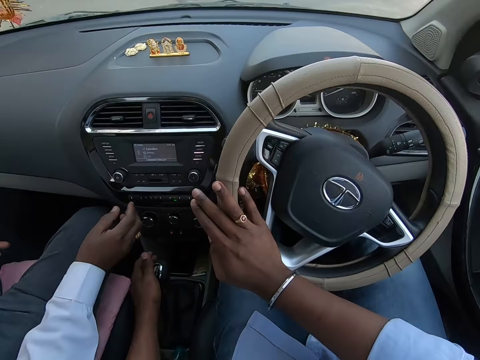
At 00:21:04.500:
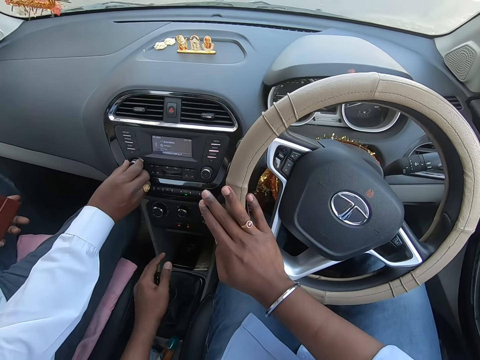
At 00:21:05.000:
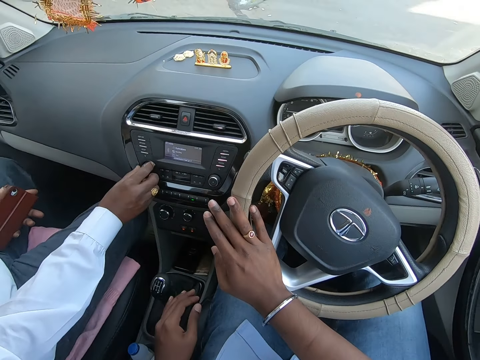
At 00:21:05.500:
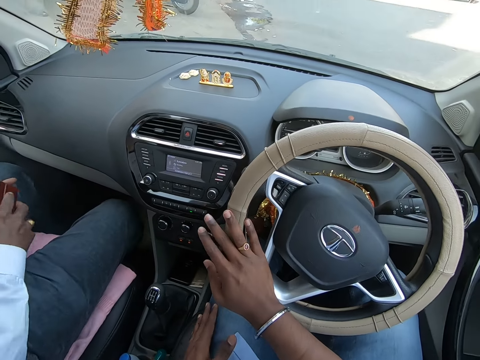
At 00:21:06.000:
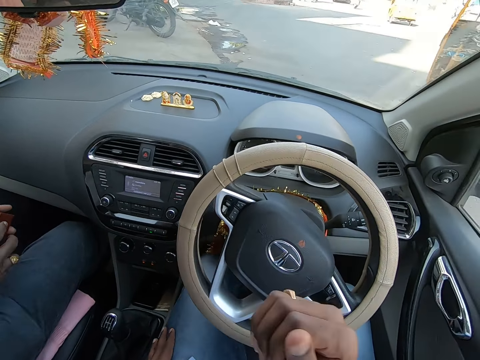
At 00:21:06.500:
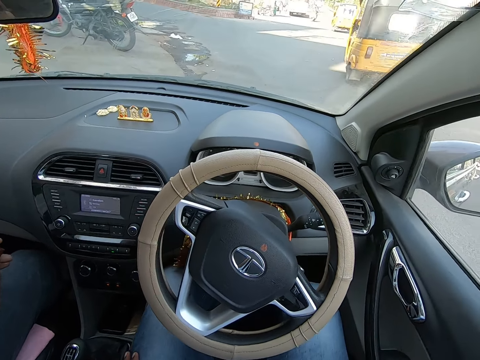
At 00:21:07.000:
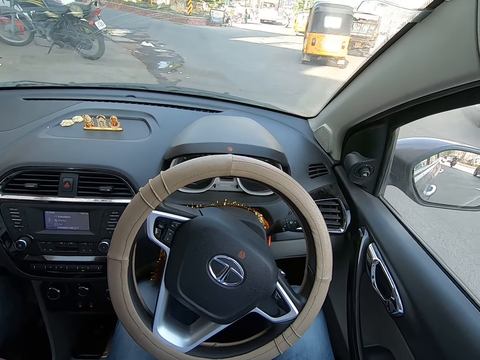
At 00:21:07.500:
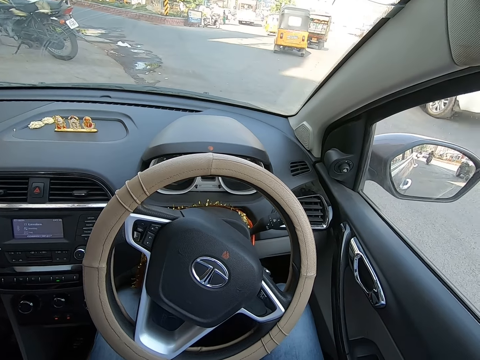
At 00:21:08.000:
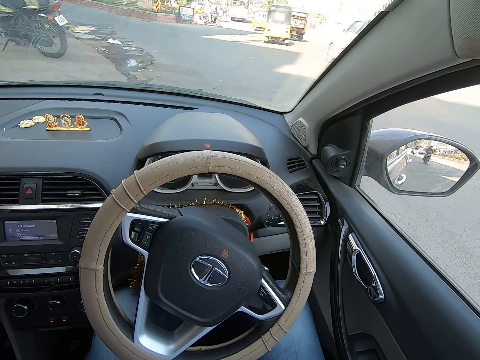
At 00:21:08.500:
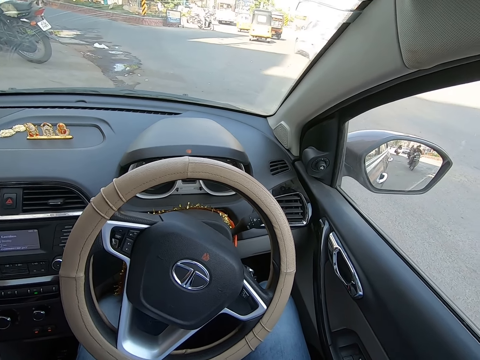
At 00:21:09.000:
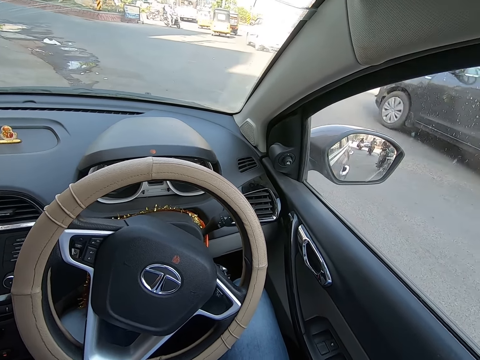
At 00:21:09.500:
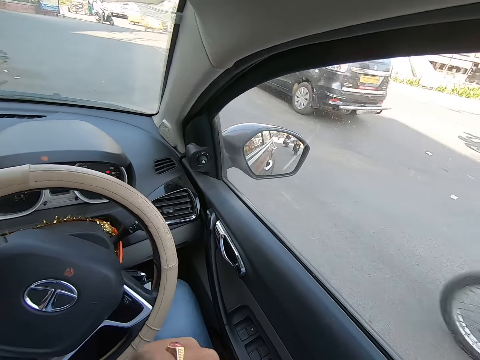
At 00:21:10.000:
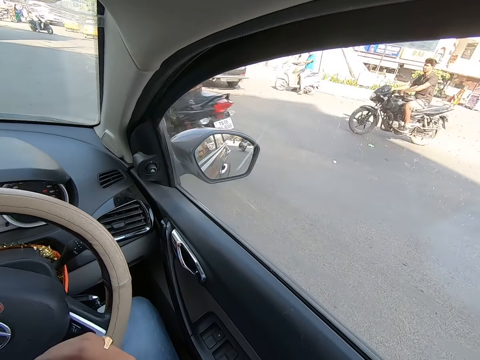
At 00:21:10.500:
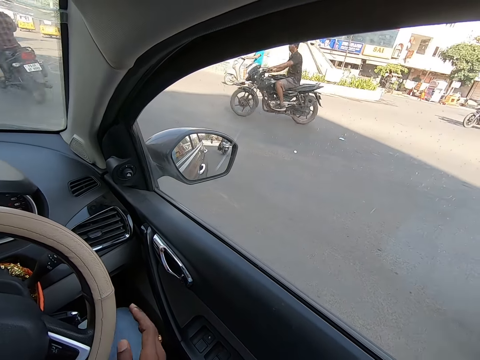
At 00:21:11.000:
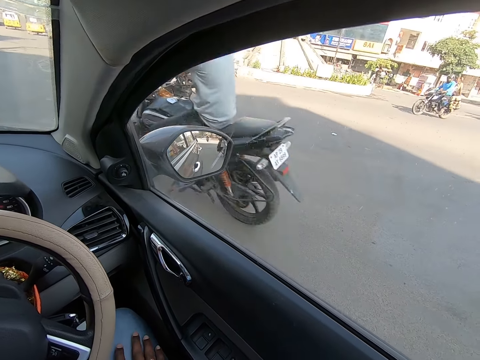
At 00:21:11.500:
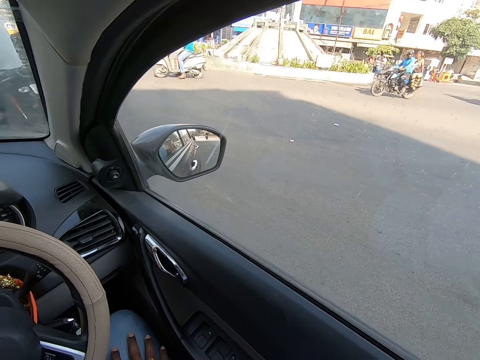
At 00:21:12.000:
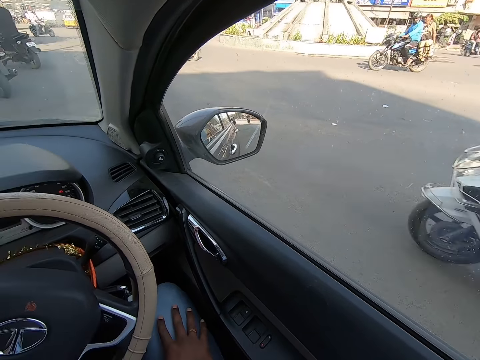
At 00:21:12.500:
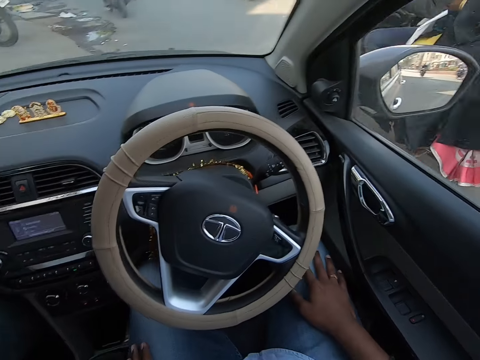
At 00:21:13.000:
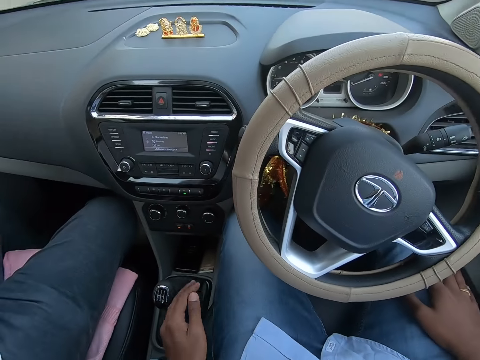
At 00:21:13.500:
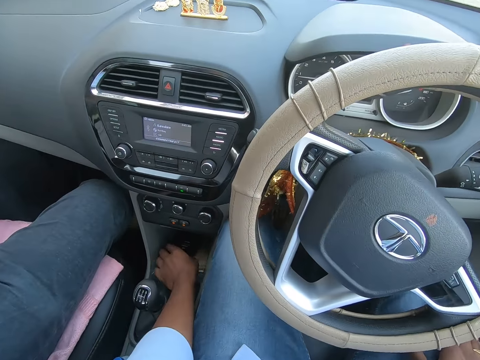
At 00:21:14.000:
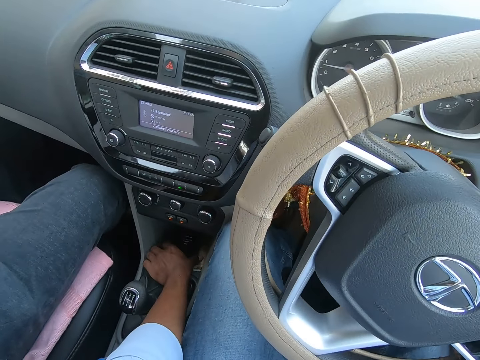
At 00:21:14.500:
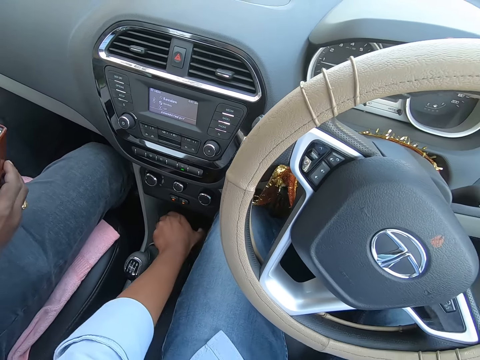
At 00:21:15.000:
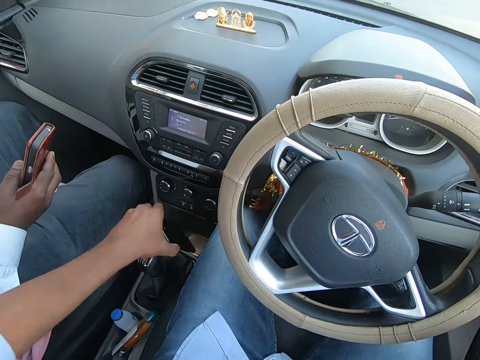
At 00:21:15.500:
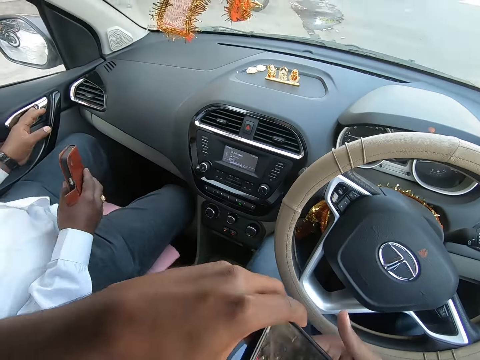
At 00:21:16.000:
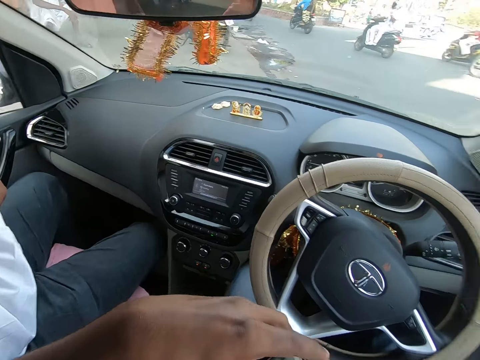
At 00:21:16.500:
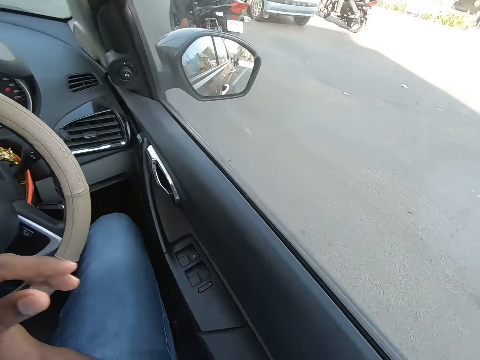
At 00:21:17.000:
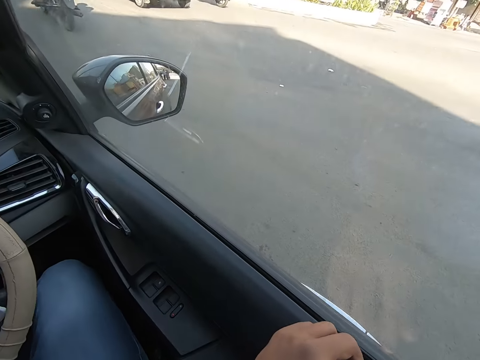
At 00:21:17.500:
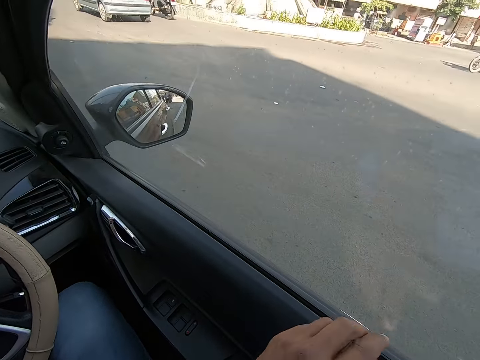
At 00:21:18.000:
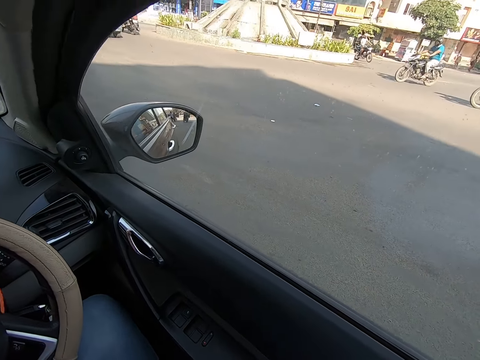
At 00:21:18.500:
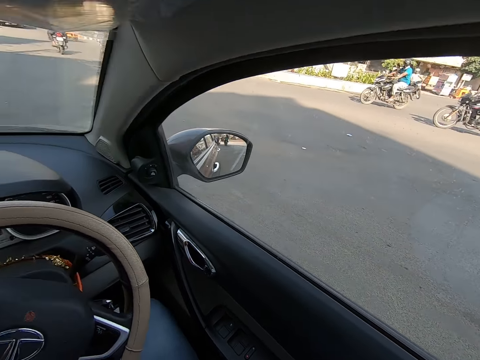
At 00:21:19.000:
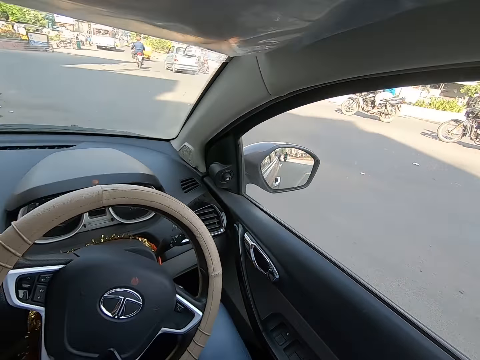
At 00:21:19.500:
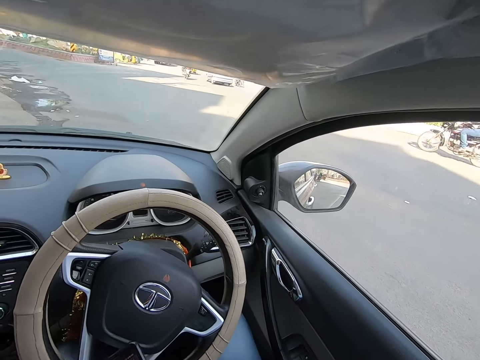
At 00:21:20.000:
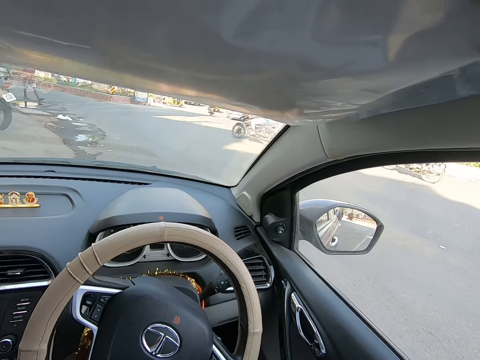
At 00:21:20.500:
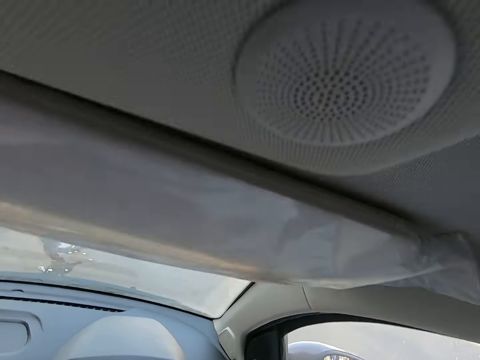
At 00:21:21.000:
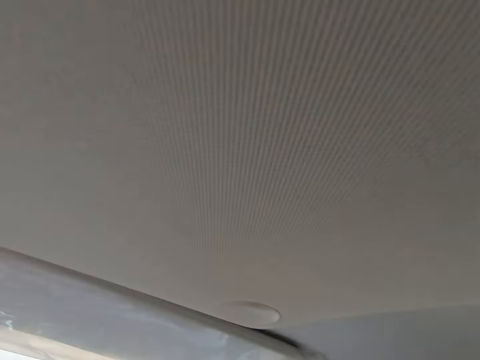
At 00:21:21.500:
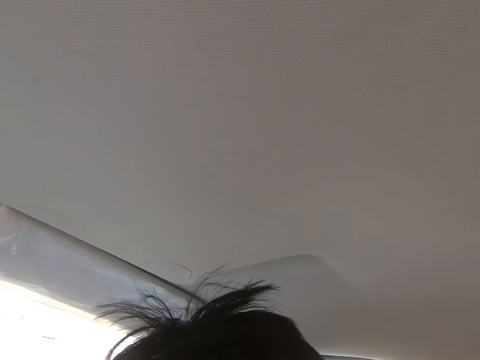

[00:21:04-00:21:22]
The man operates the vehicle's radio. He passes the phone in his left hand to his right hand. The camera wearer stares at the road. He picks up a phone from the storage compartment of the car with his left hand. He passes the phone in his left hand to his right hand. He pulls the door lock of the car with his left hand.
